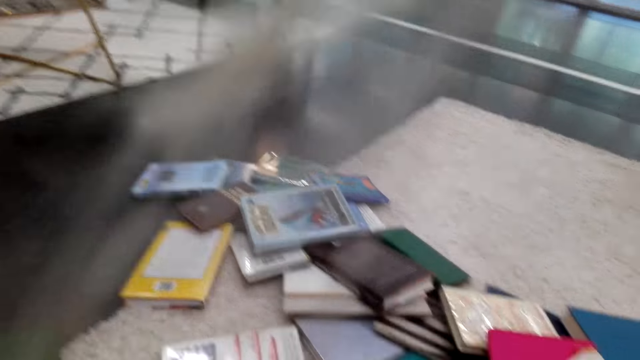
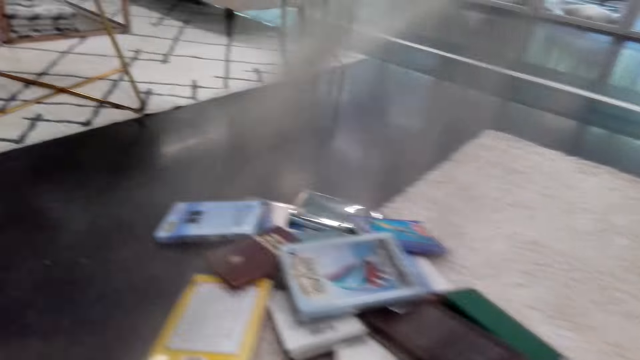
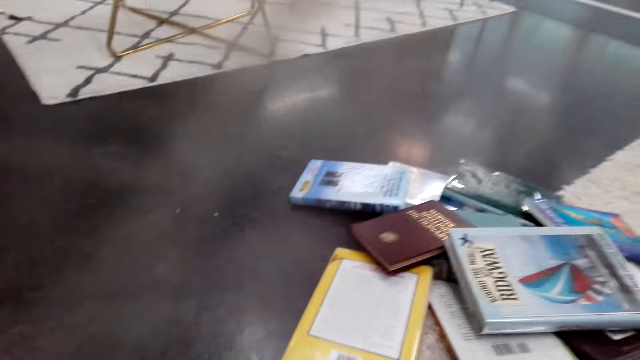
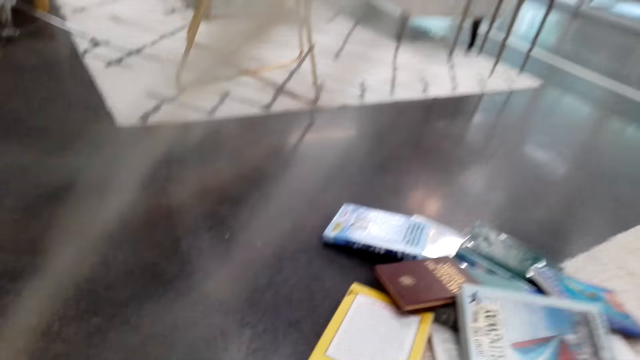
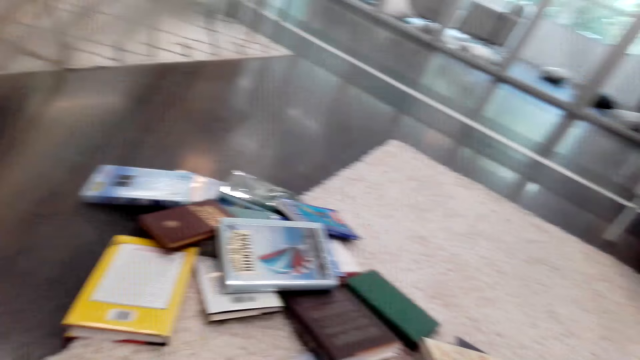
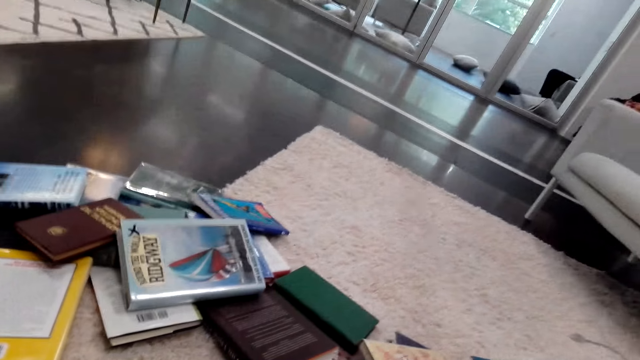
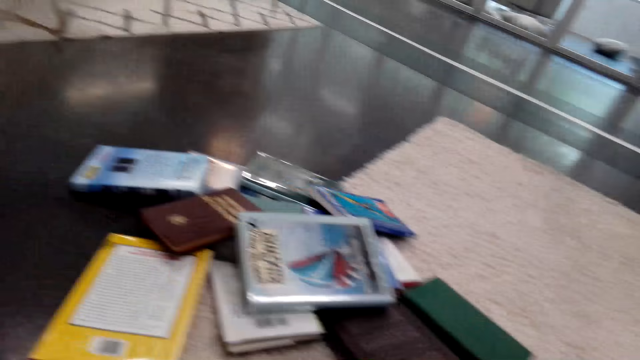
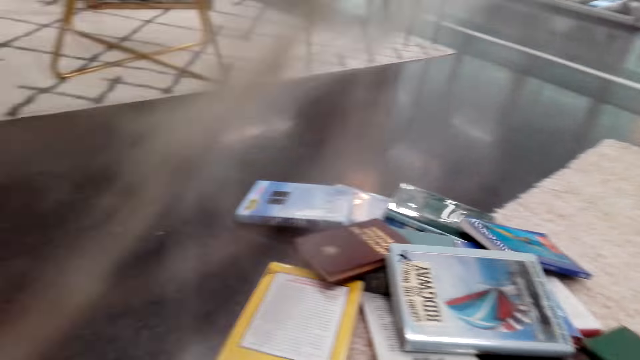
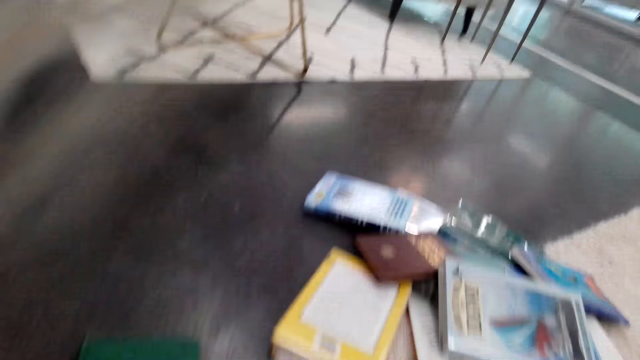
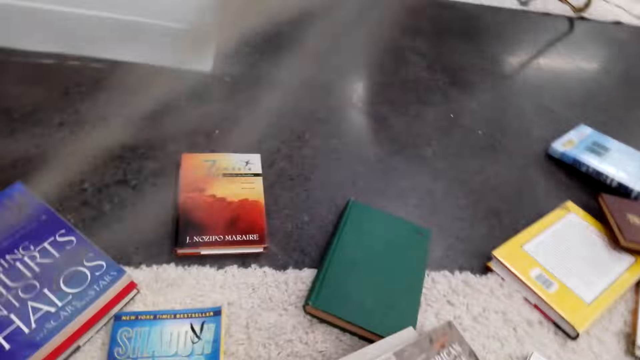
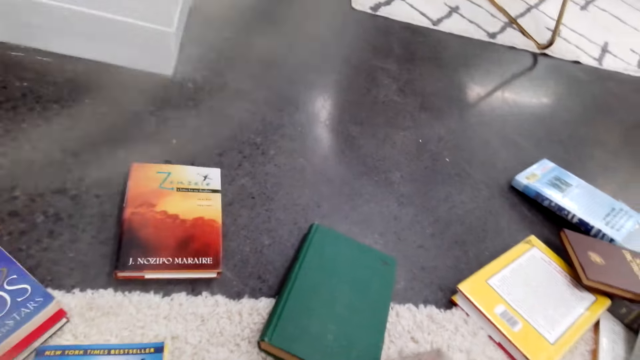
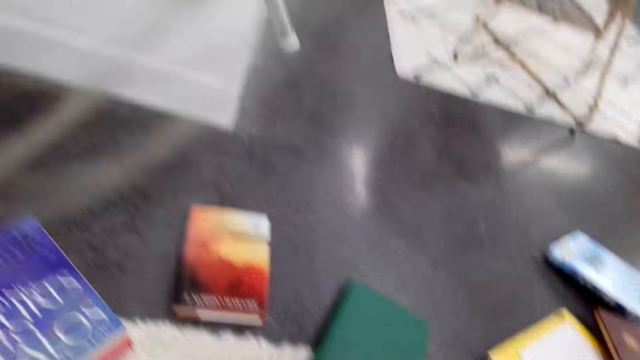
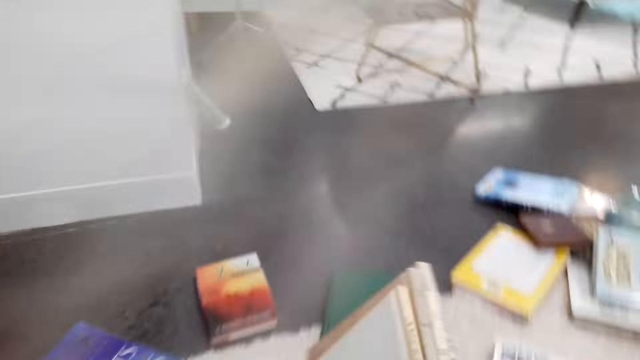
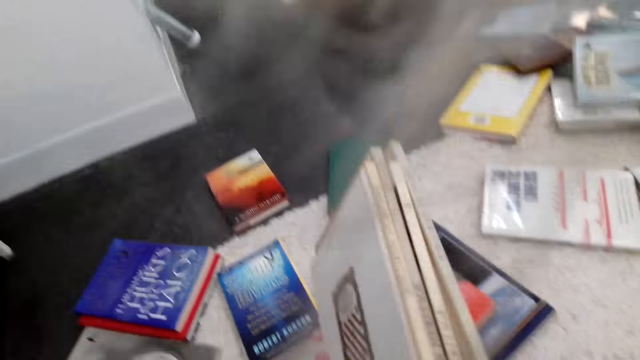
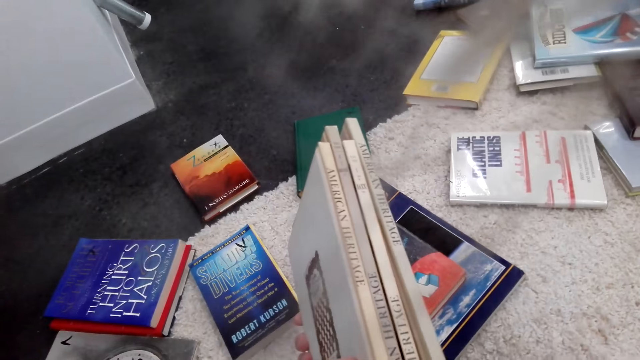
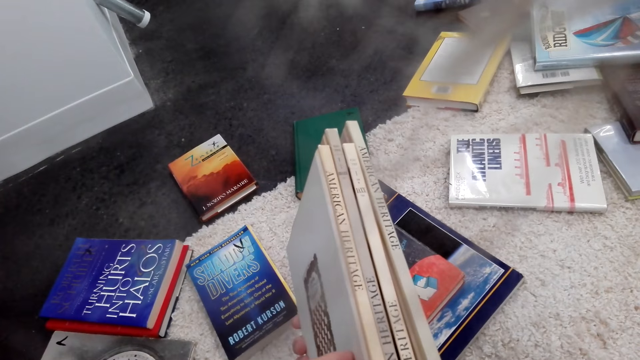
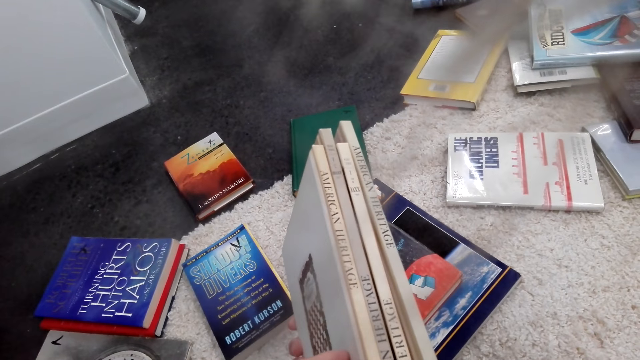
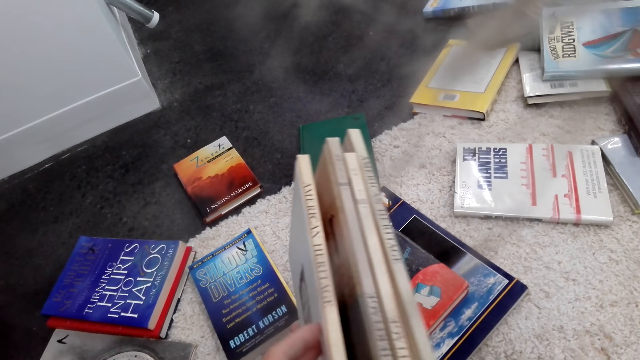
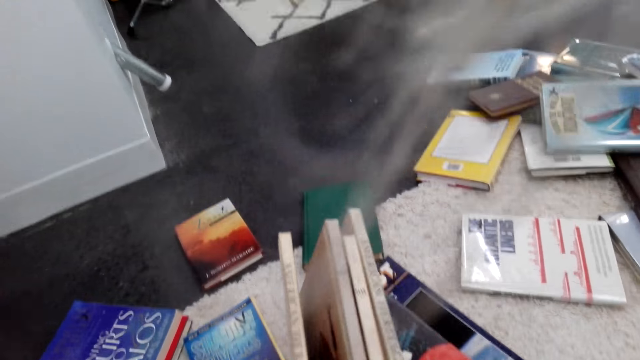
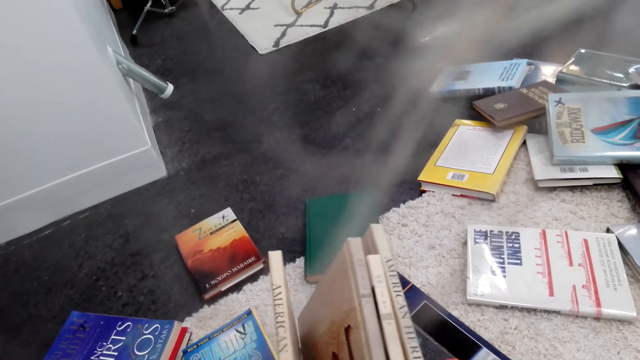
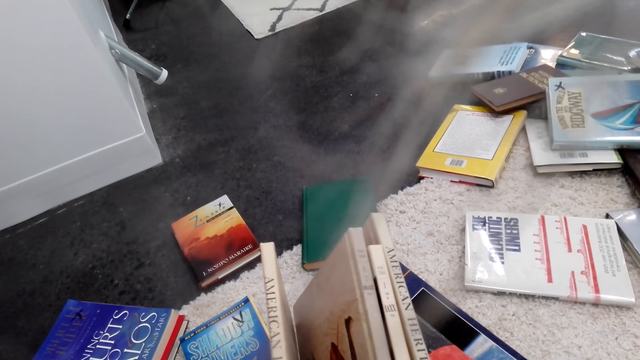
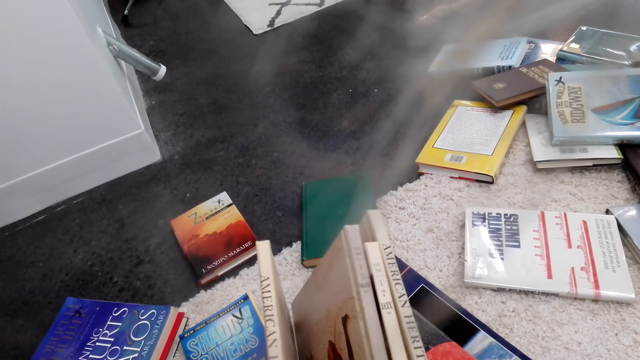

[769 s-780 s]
The camera wearer picks up books. They hold the books. They check the books.

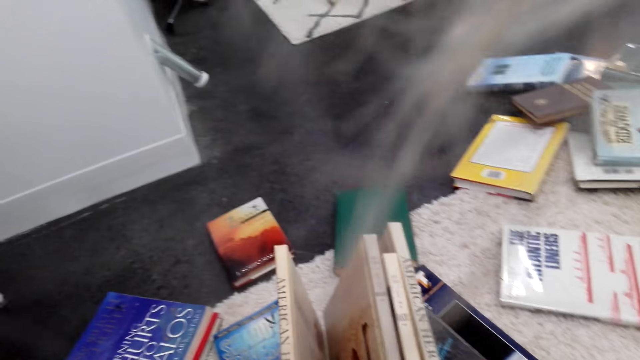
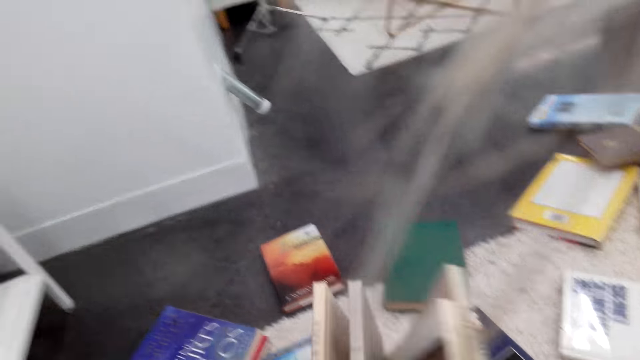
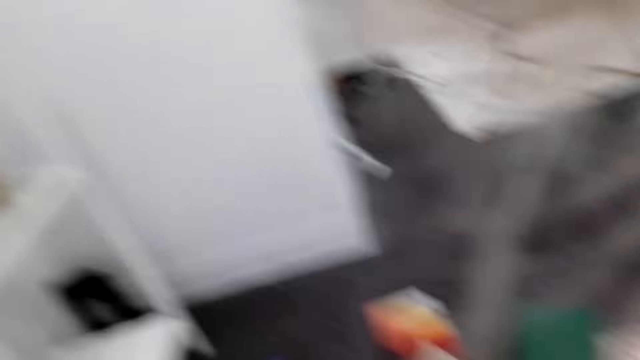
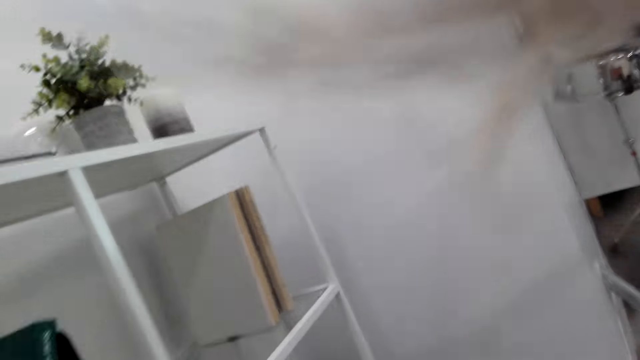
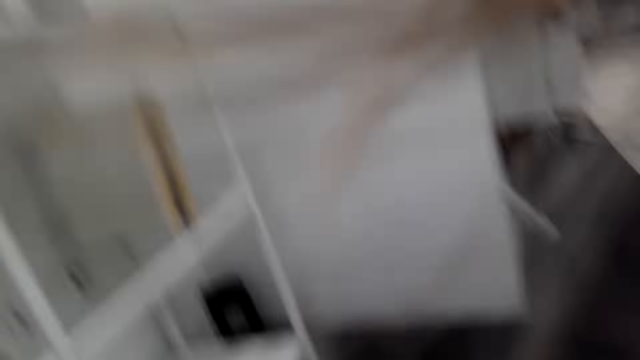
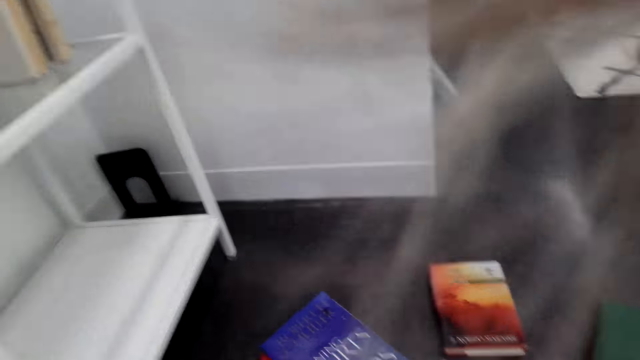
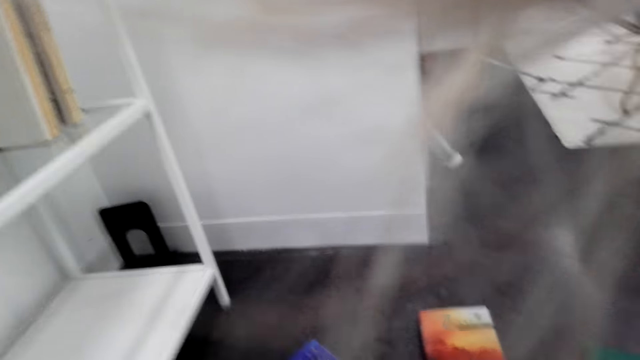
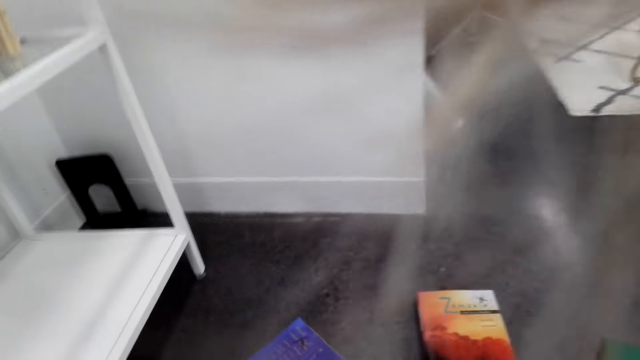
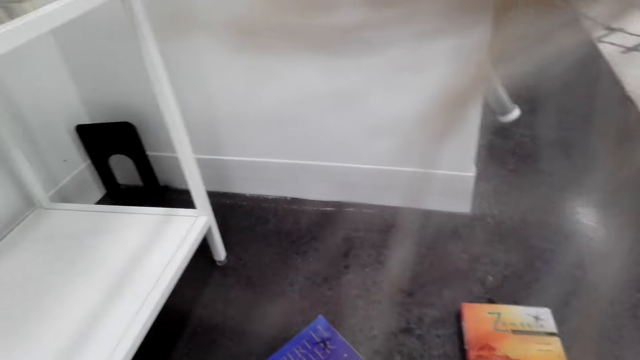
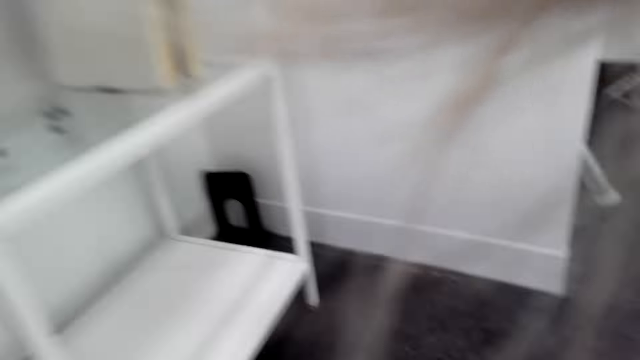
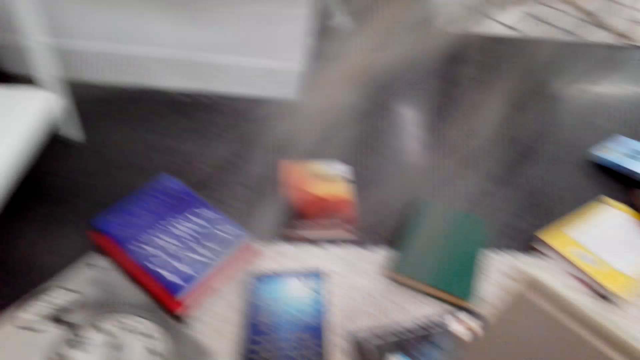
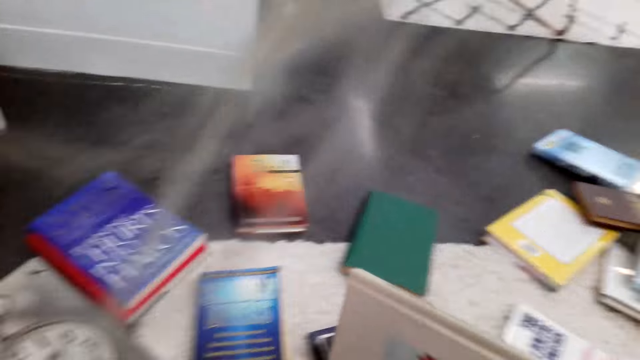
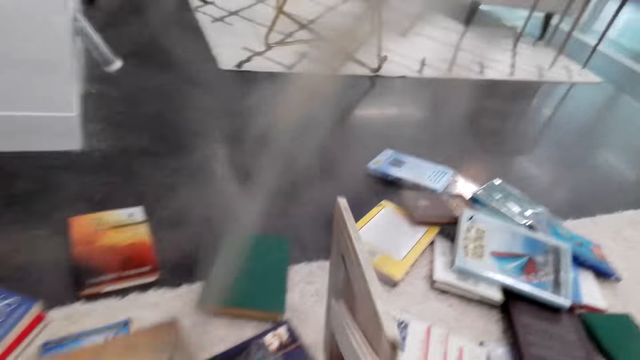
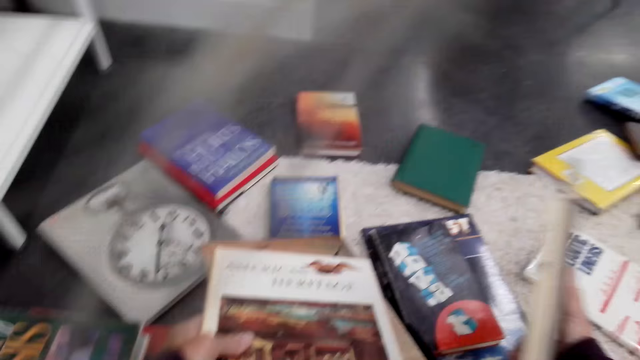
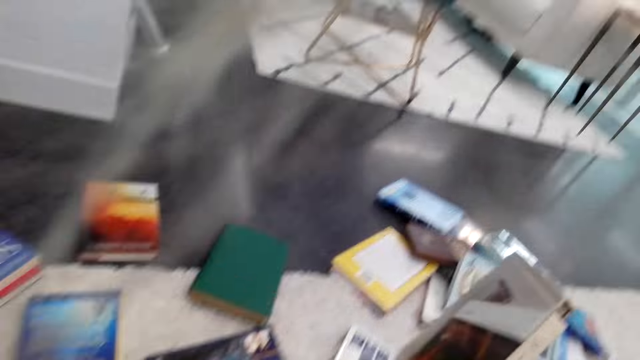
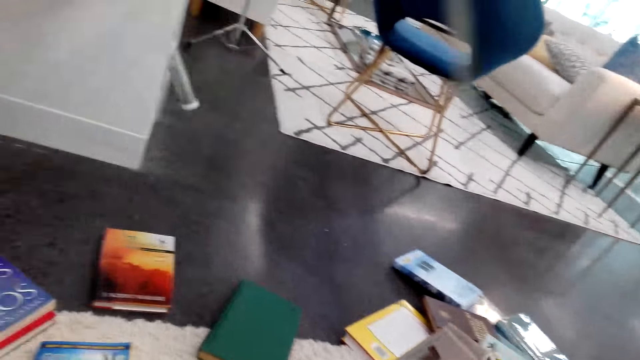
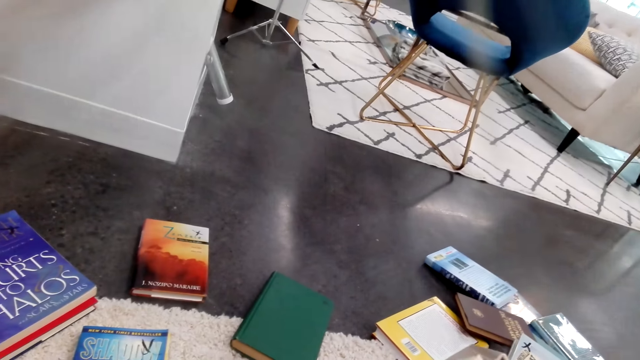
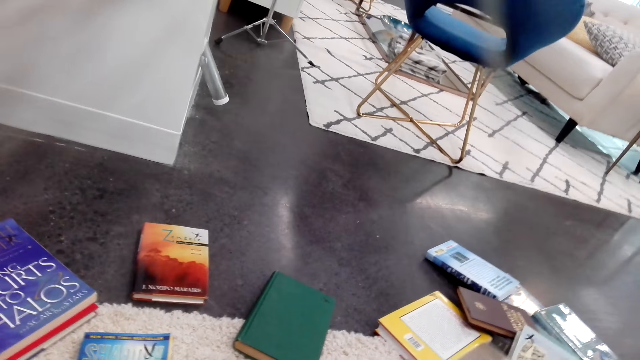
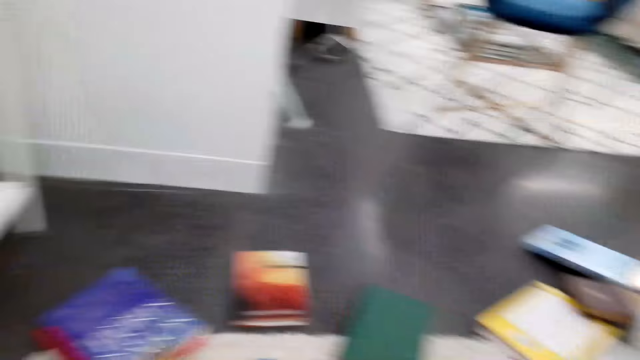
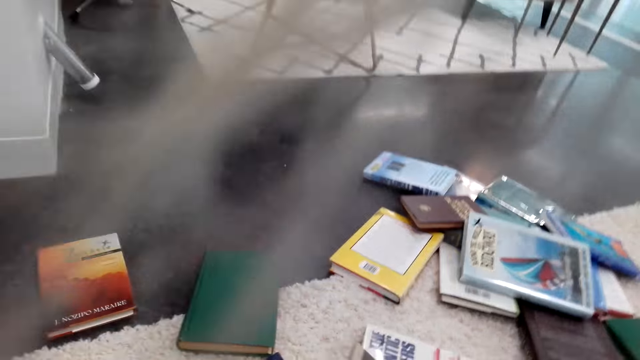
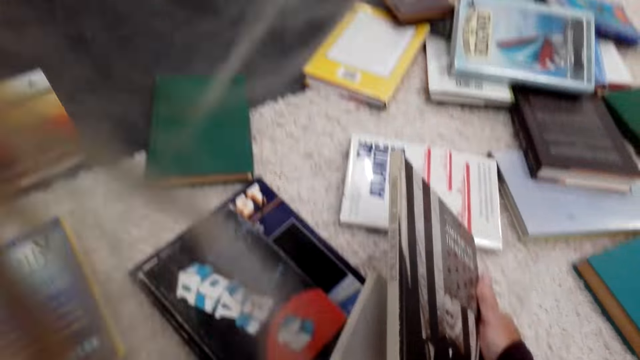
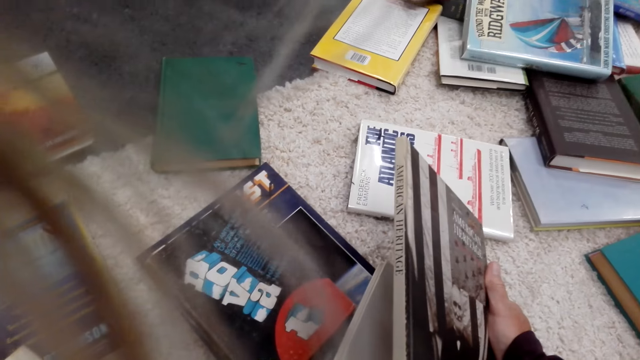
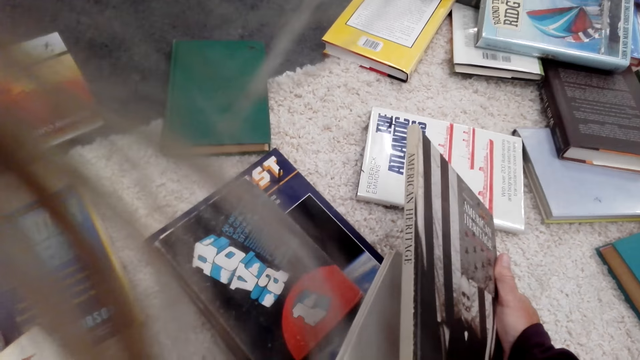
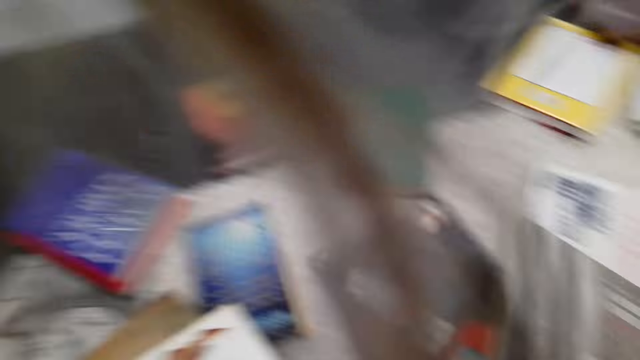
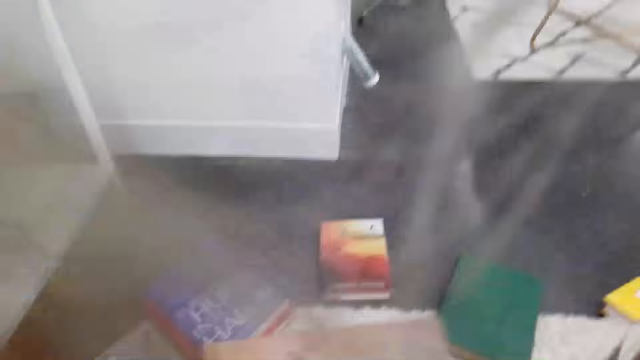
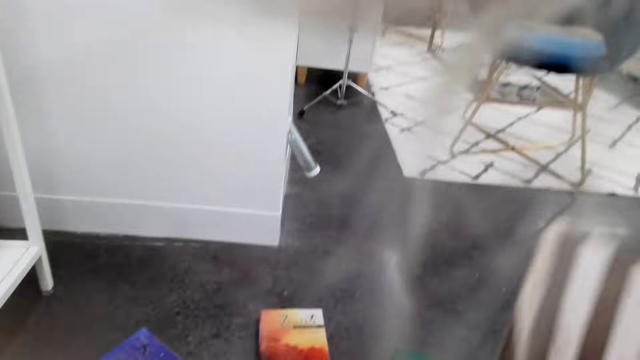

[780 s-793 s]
The camera wearer moves about. They hold a book.
